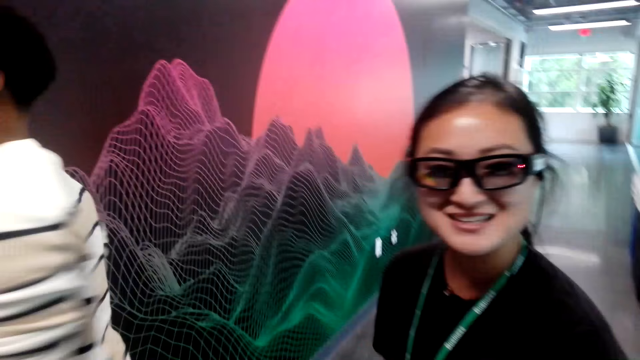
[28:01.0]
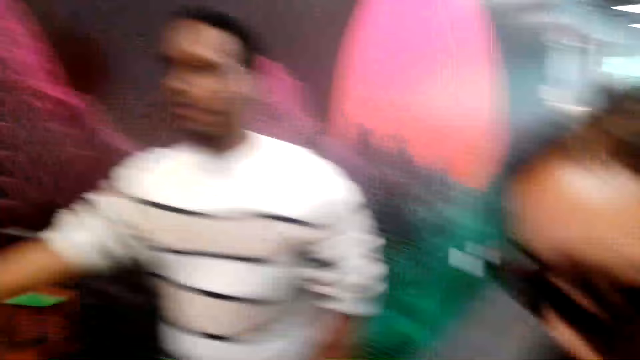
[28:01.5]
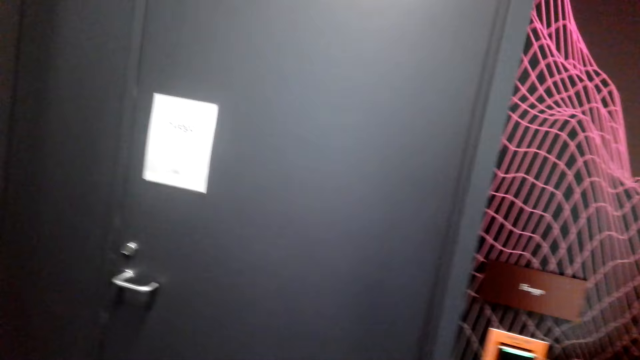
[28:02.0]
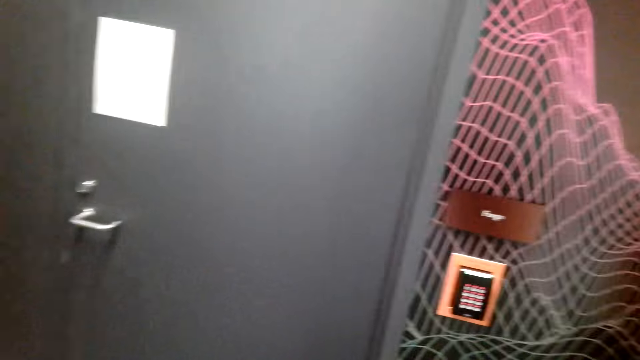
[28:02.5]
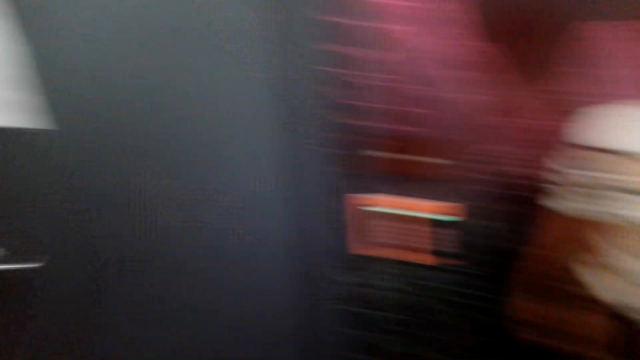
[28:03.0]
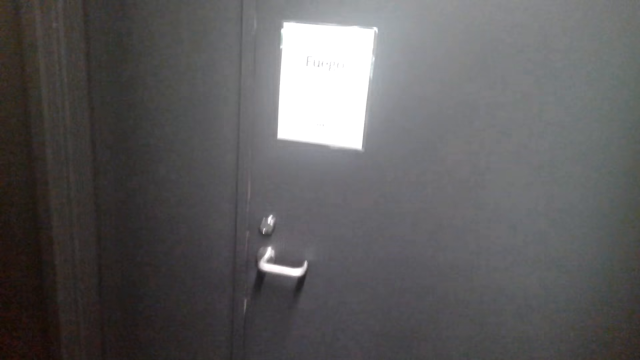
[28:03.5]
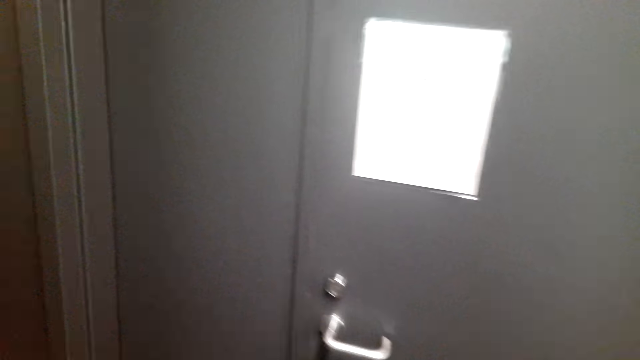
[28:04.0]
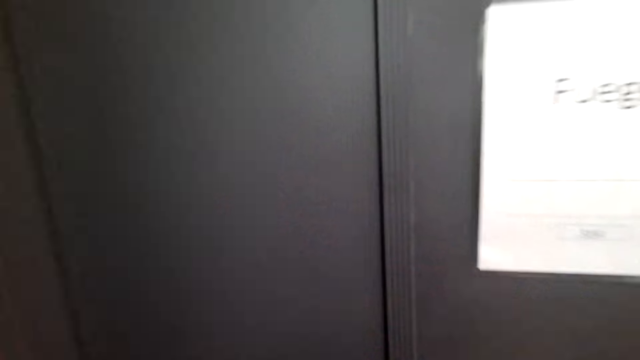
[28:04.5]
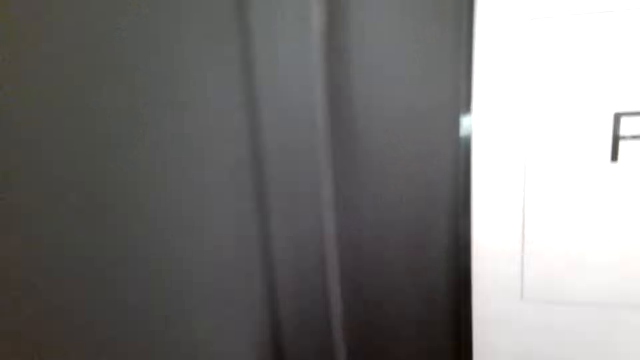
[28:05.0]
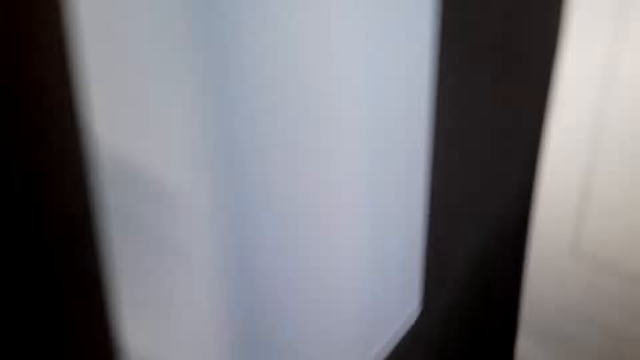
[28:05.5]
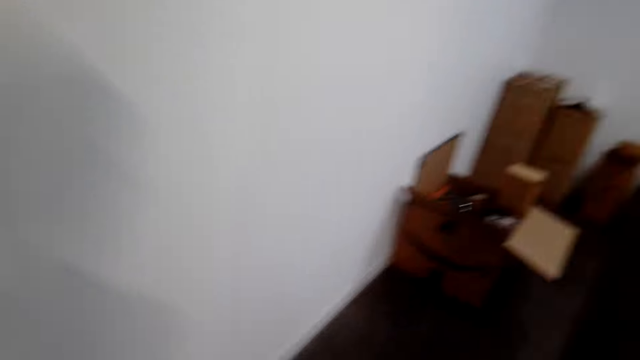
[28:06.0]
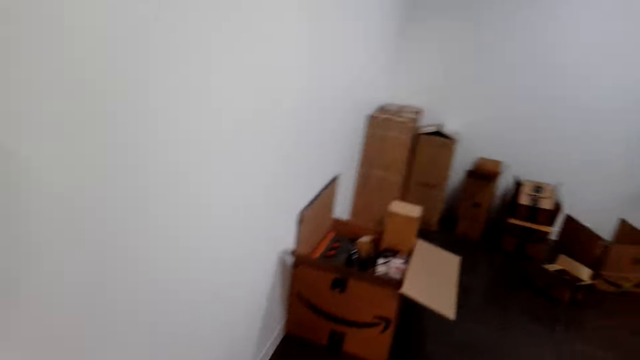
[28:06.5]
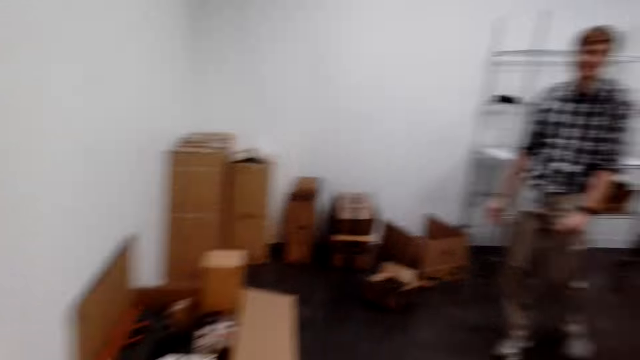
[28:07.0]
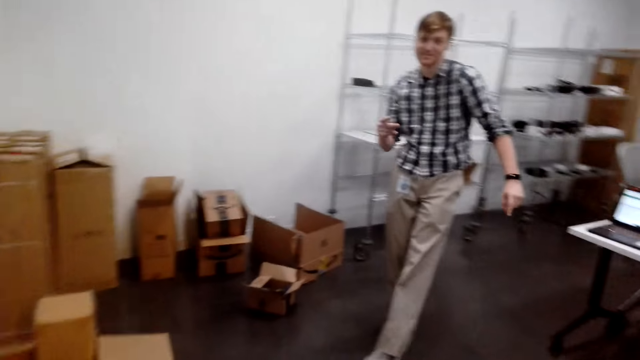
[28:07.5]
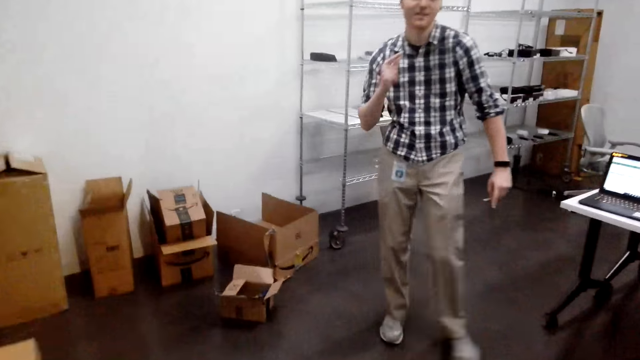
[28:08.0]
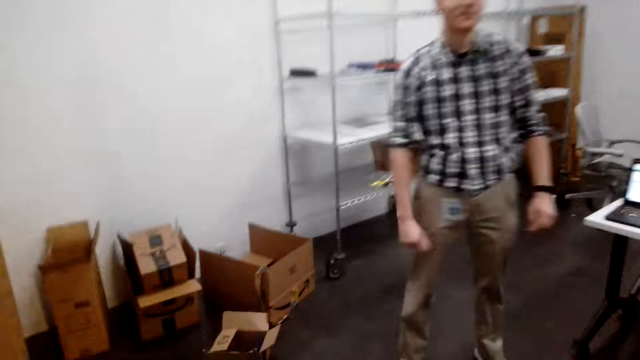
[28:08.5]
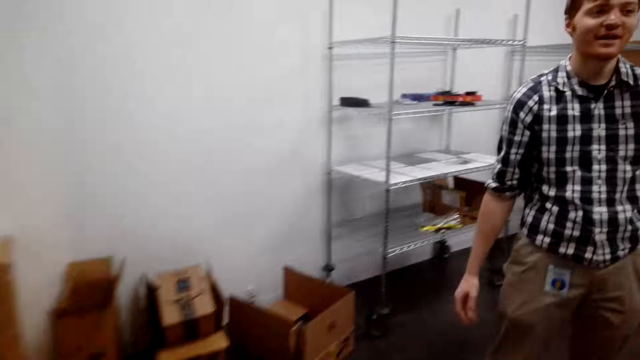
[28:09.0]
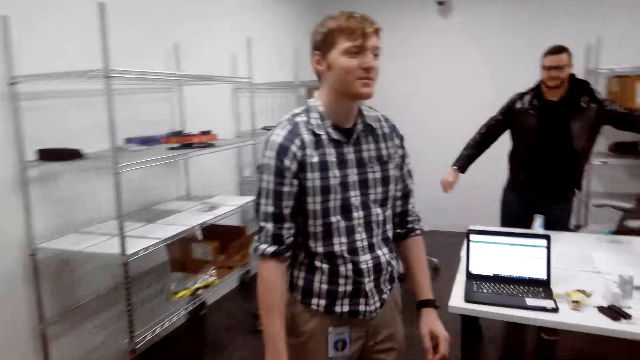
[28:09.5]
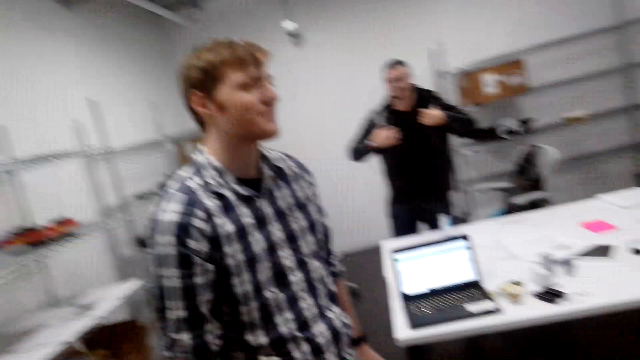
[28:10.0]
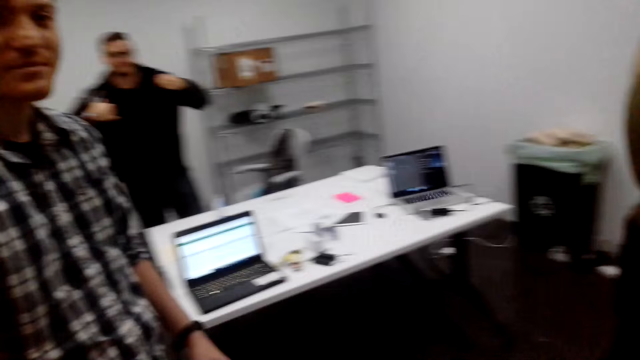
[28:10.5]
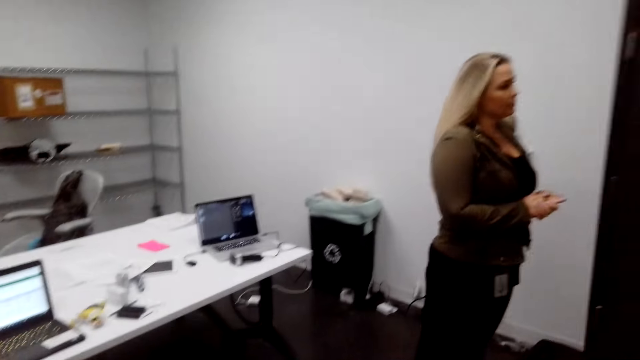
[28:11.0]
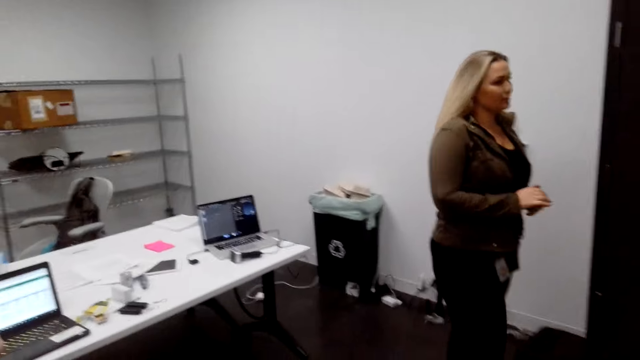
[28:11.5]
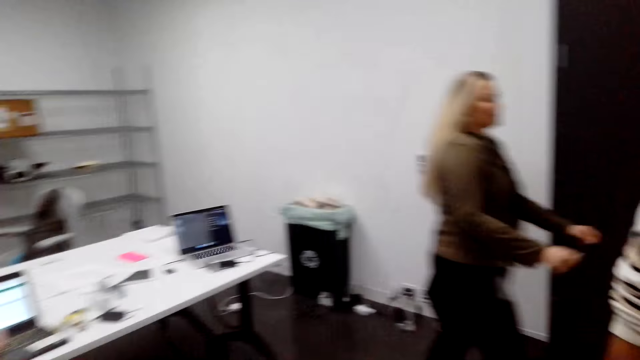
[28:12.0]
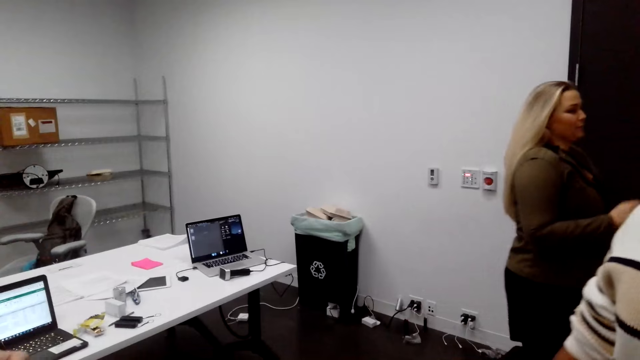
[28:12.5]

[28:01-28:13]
The camera wearer looks around. They open the door. They converse with a person. They walk into the room. A man moves the legs. The camera wearer looks around. Another man looks around and adjusts his coat. A lady appears. The camera wearer looks around.

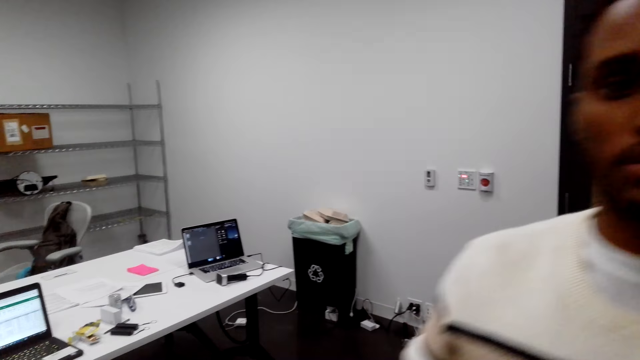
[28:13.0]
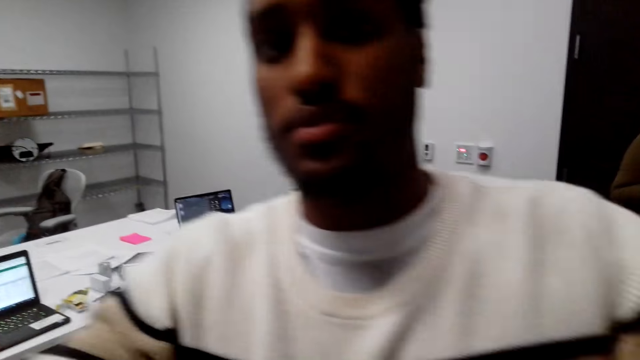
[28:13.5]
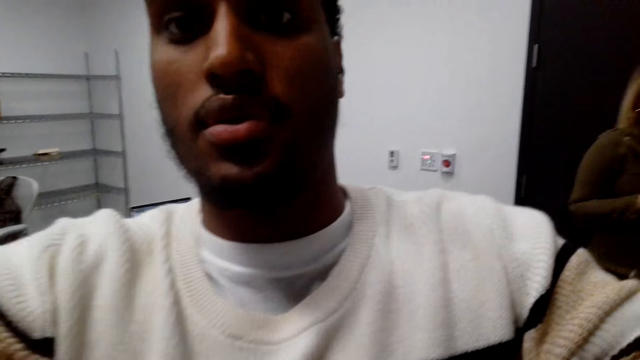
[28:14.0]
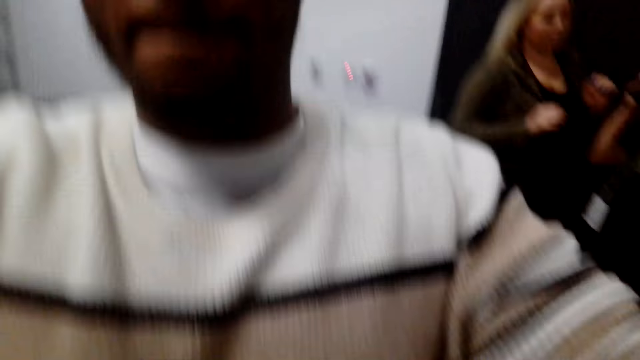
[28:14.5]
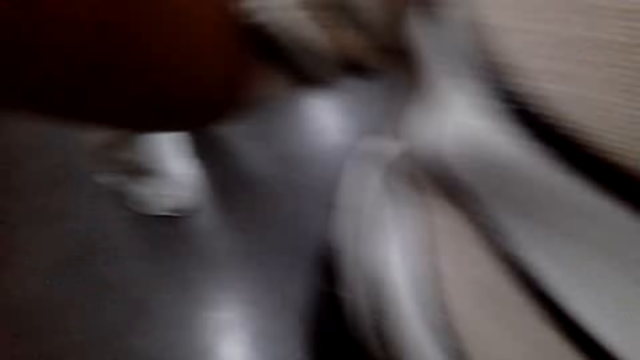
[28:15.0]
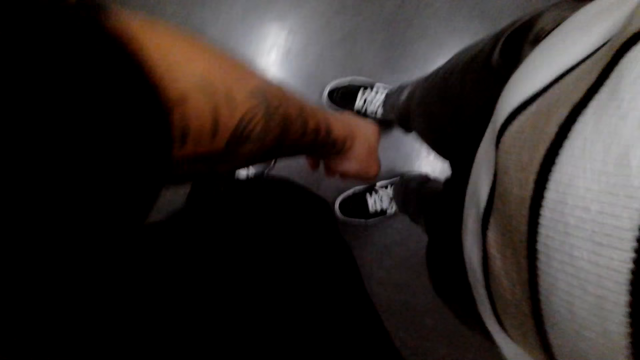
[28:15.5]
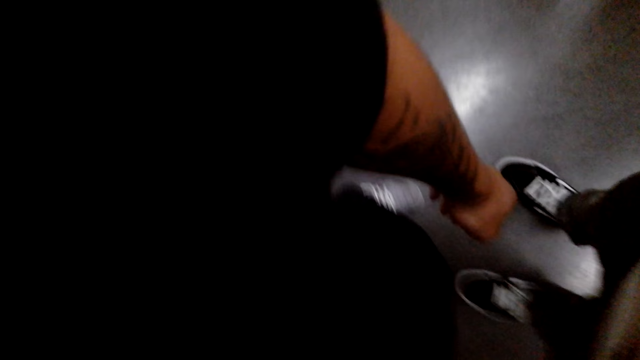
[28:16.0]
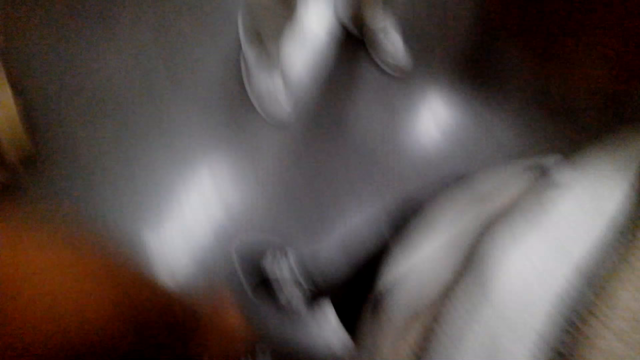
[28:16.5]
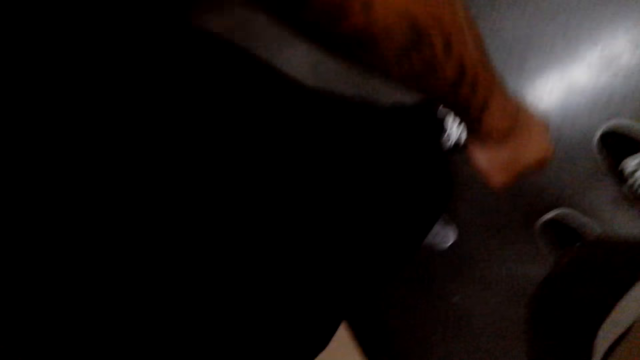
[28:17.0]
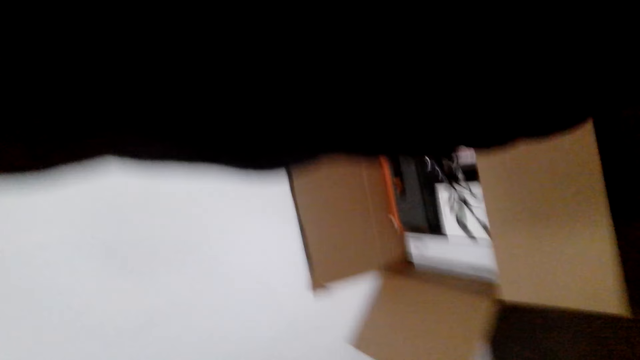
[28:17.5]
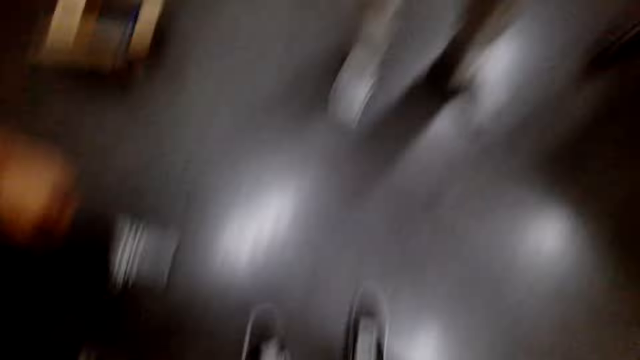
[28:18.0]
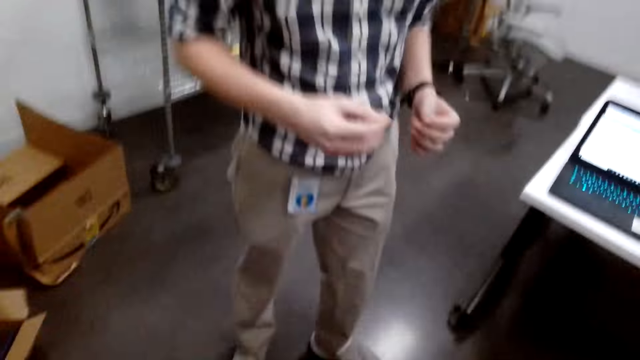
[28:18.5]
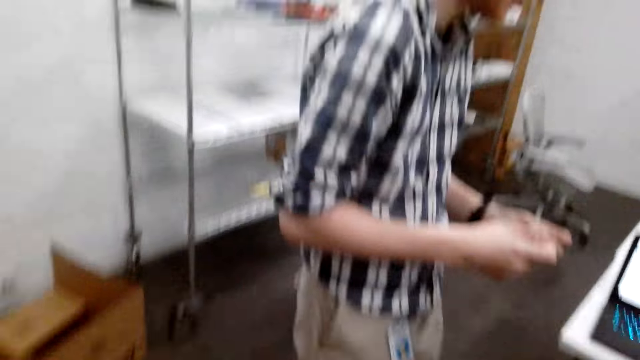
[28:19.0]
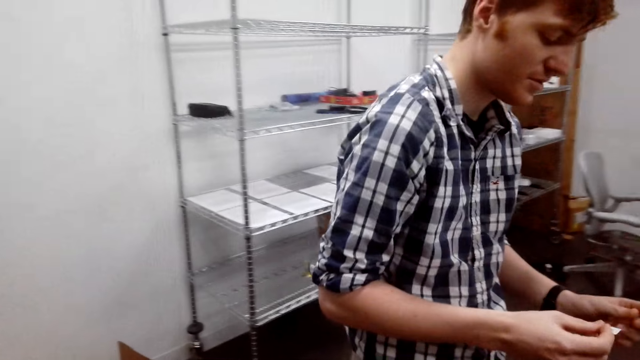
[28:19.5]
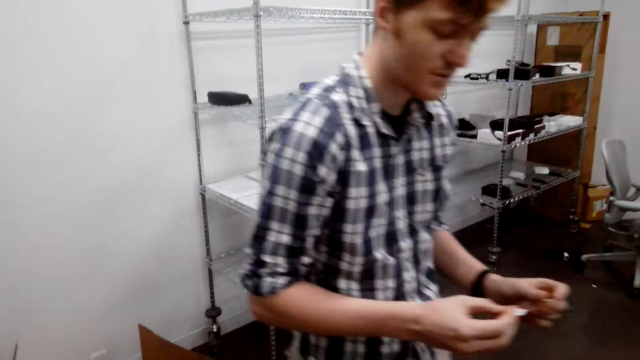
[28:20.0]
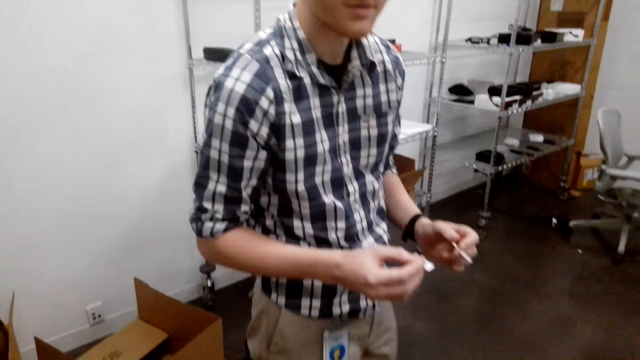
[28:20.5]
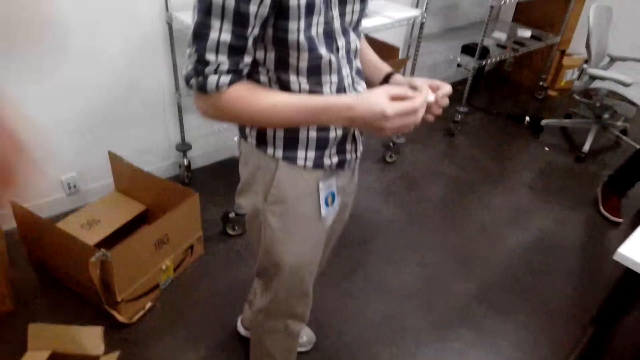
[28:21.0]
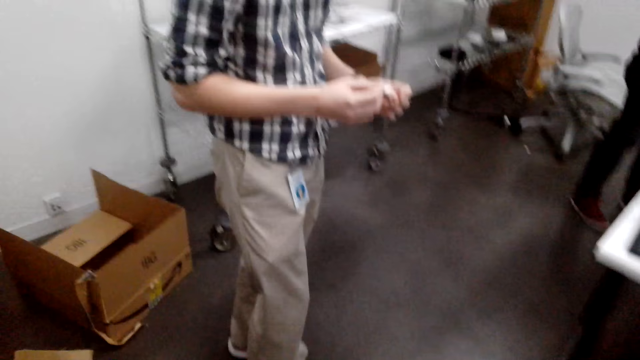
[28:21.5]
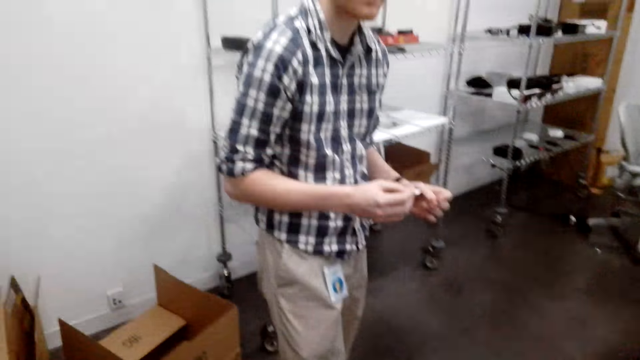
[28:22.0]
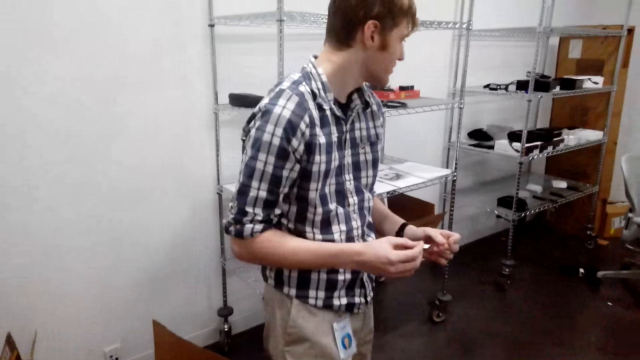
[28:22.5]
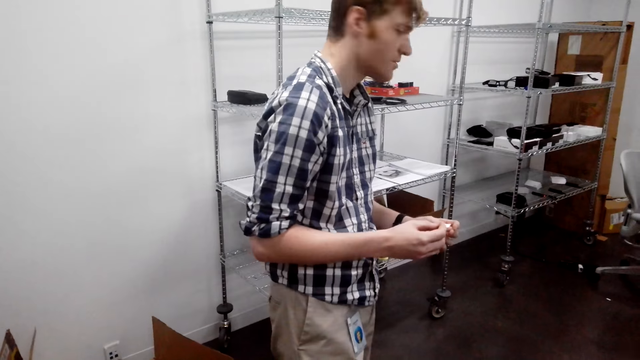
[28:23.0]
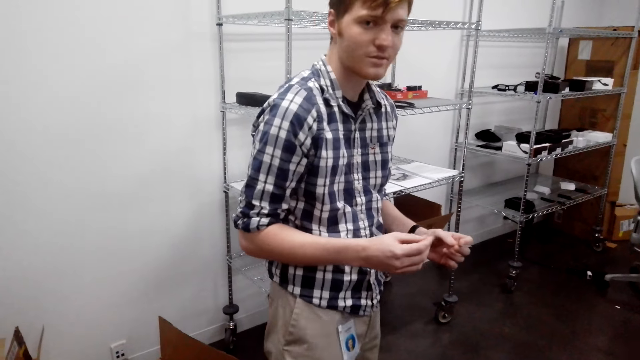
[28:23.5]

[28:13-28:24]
A man steps forward and adjusts the camera. The camera wearer looks around. Another man looks at something. The camera wearer converses with a person. The person converses with the camera wearer. The other man looks around.
